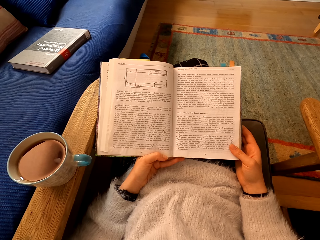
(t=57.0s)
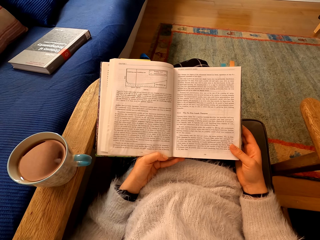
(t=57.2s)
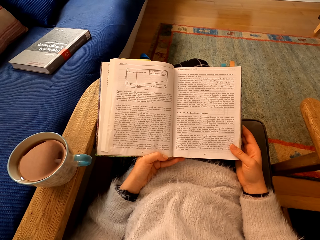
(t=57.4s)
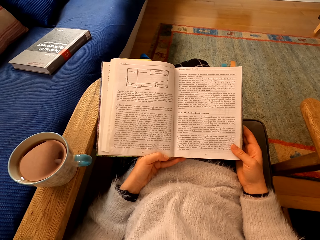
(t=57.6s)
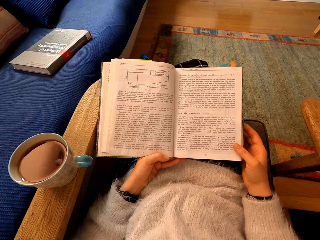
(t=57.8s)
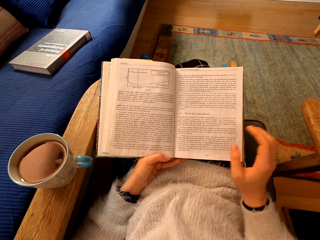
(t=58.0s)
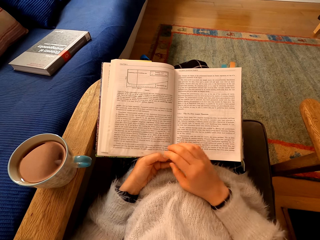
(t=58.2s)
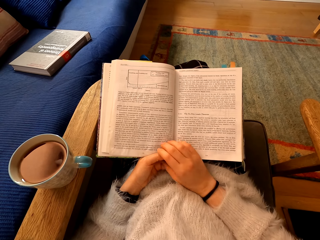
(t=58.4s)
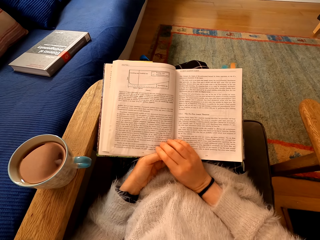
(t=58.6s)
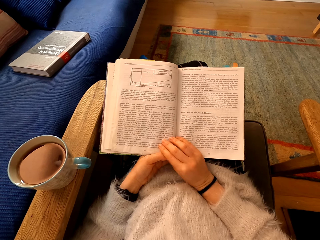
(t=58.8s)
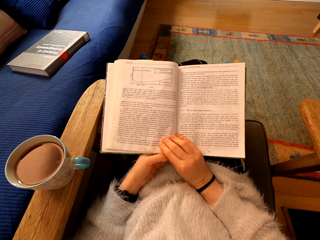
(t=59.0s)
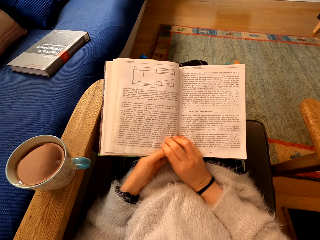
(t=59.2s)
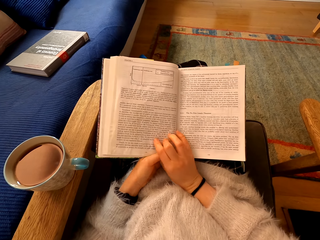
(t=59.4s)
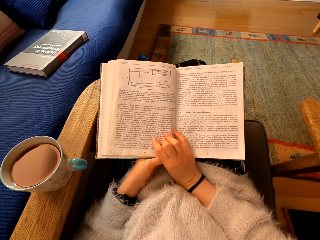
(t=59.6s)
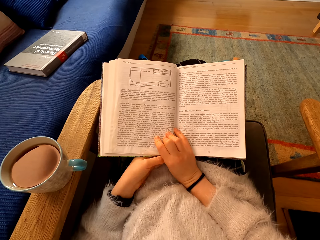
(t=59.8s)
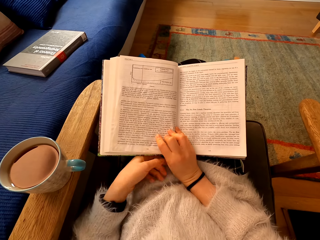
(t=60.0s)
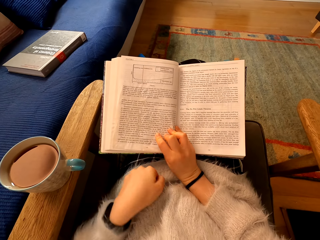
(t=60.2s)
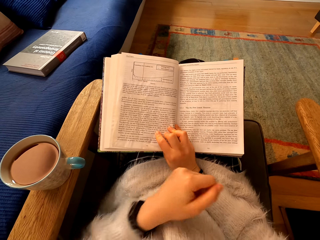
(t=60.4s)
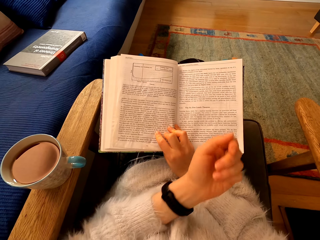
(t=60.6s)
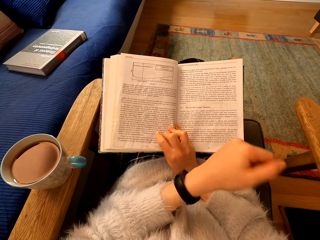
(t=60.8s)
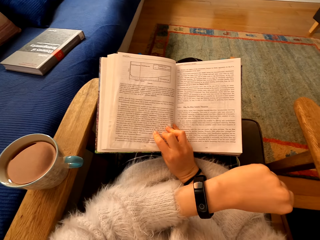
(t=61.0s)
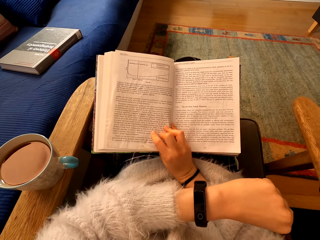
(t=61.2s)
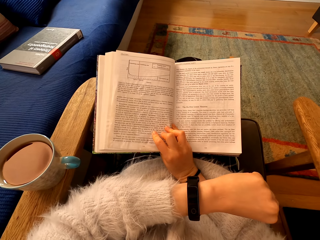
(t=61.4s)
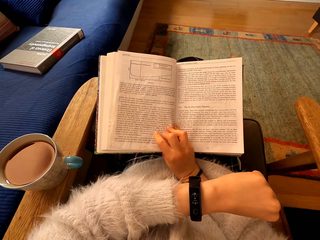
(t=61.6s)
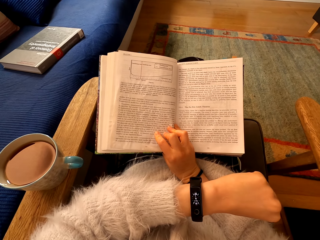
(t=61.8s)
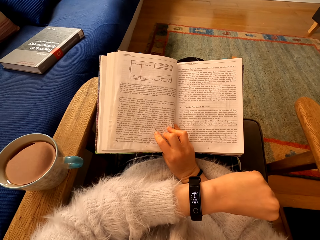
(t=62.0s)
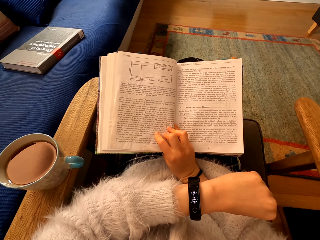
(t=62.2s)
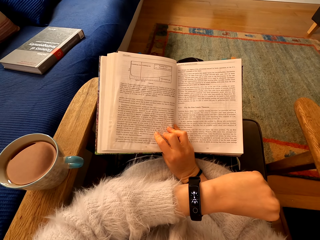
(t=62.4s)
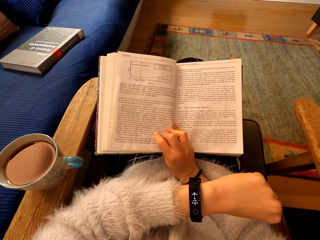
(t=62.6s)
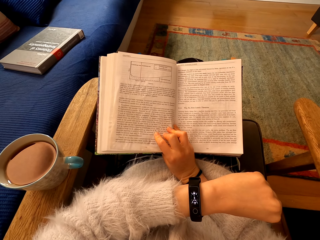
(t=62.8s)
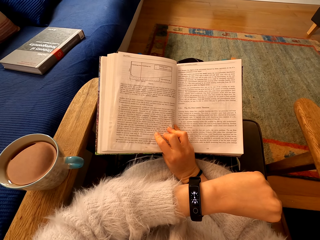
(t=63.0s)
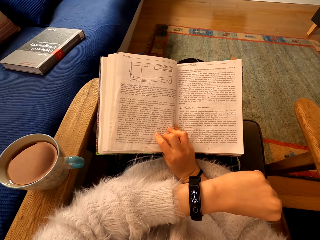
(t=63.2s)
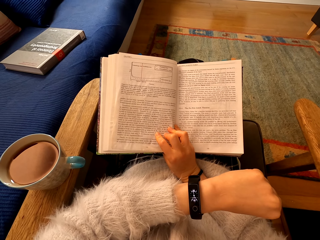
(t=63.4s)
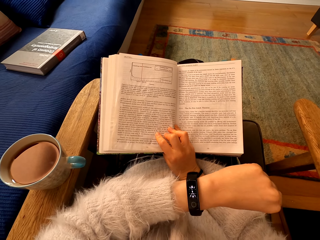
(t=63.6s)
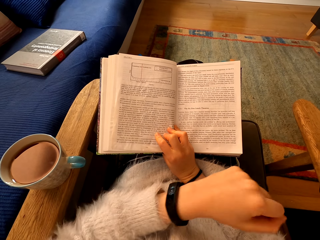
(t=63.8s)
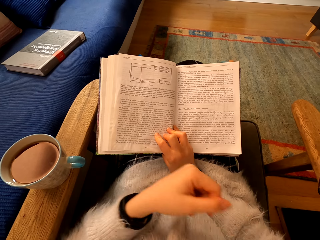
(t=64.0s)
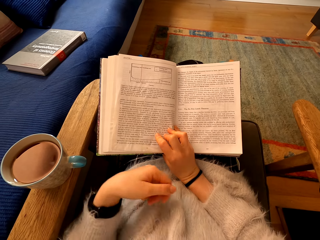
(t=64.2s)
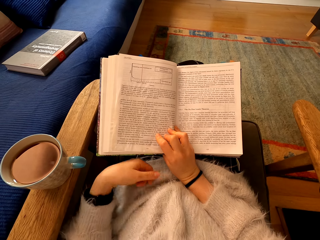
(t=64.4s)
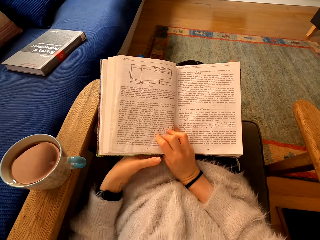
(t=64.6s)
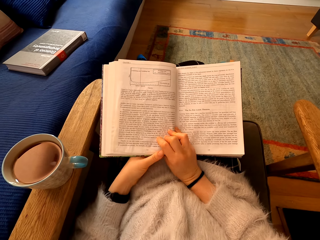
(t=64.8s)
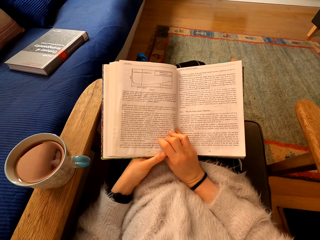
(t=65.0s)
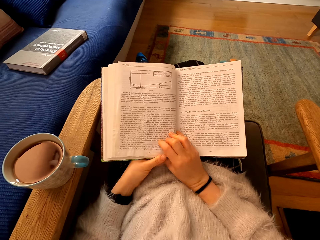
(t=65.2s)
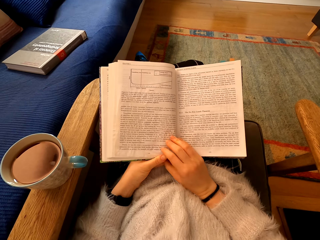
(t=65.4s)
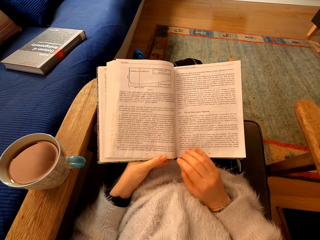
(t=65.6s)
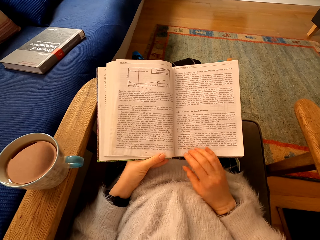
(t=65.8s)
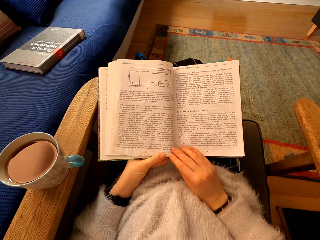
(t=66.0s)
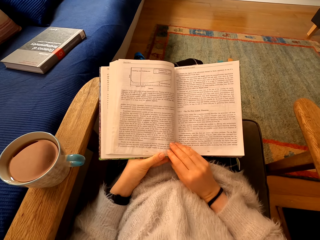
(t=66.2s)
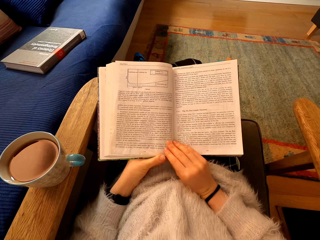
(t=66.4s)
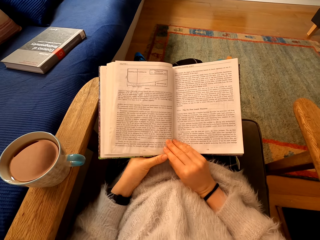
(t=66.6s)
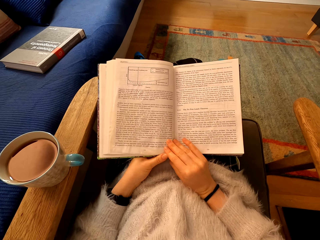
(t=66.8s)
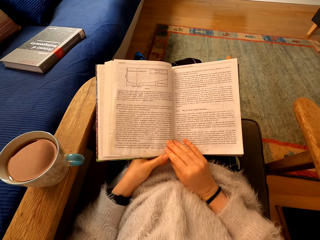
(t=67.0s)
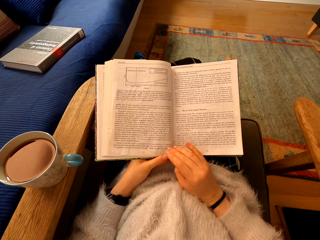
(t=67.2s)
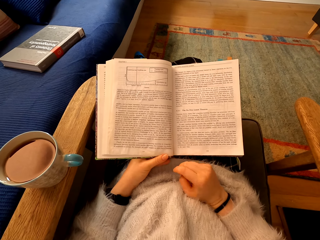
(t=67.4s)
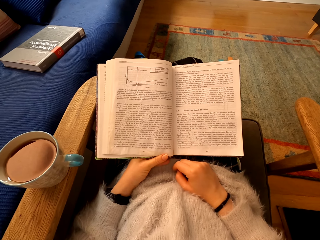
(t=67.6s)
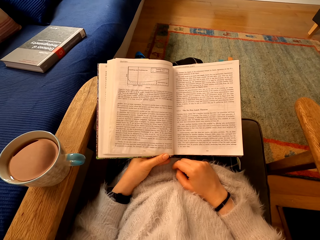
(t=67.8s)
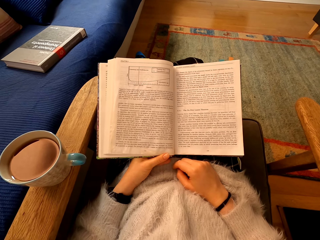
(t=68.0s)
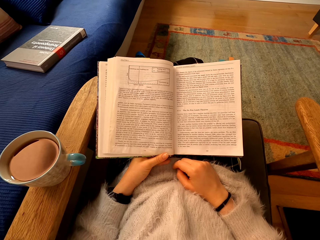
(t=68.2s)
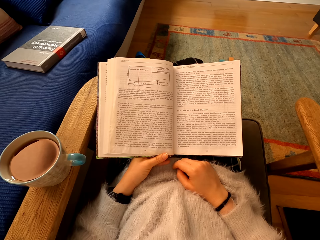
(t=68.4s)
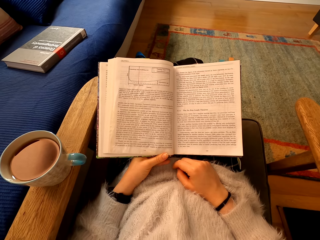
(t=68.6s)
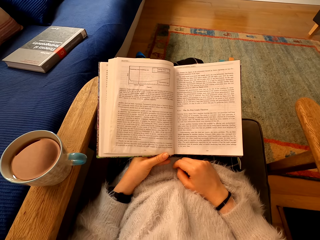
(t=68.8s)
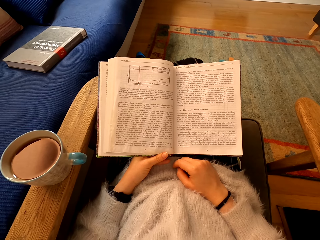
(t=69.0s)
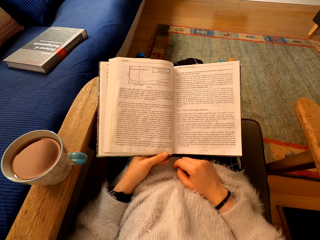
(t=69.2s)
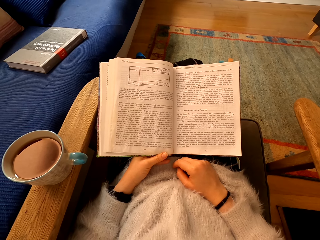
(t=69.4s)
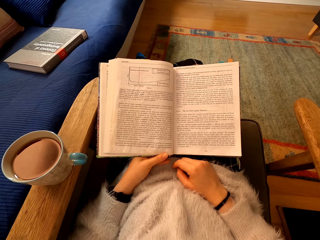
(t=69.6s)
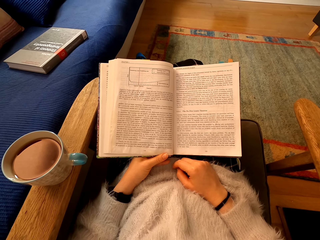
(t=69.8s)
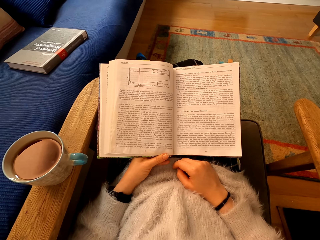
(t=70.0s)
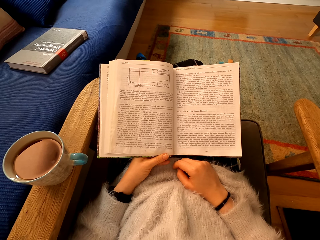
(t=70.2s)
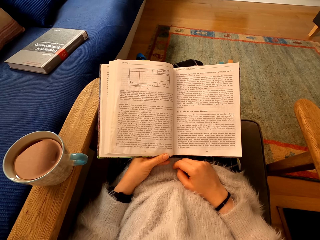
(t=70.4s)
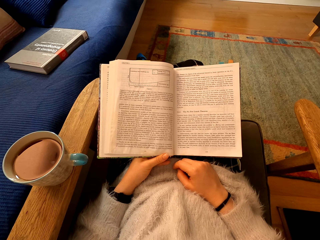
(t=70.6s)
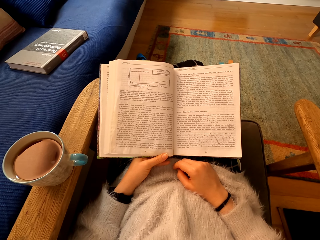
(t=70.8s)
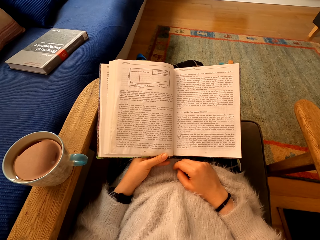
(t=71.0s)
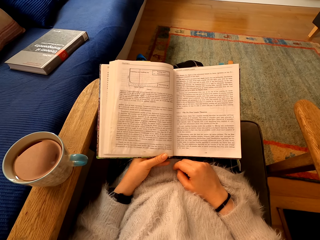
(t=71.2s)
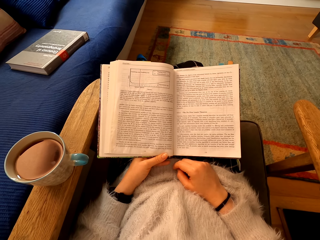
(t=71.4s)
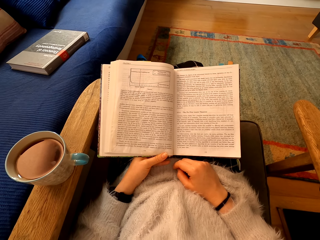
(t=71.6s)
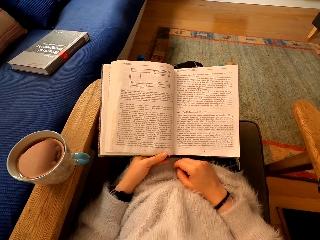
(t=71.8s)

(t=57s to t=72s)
The camera wearer touches the book. They move the book. They look at the watch. They touch the book. They hold the book. They stare at the book.

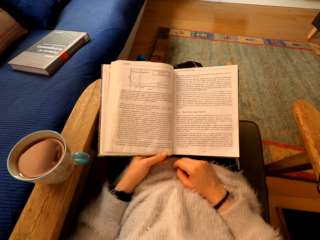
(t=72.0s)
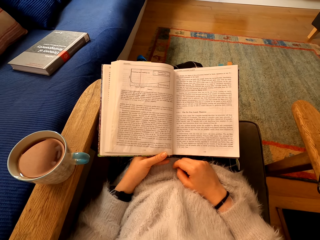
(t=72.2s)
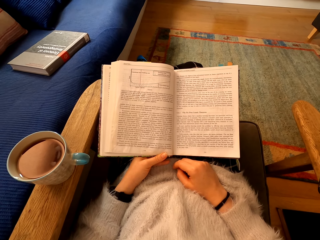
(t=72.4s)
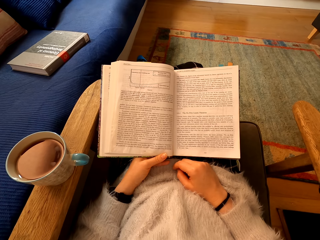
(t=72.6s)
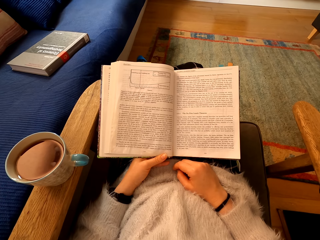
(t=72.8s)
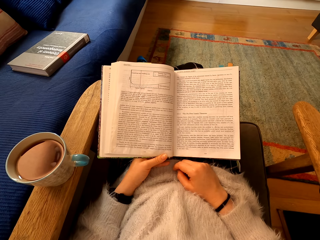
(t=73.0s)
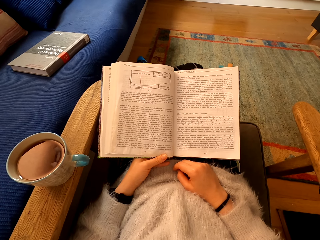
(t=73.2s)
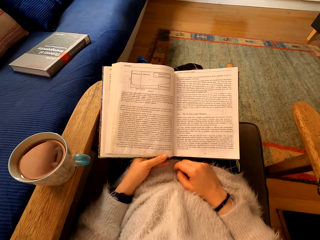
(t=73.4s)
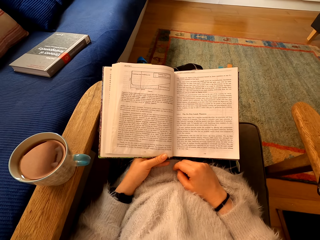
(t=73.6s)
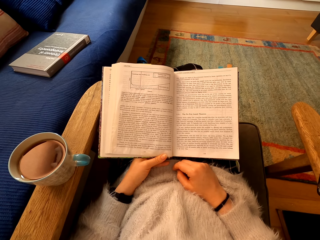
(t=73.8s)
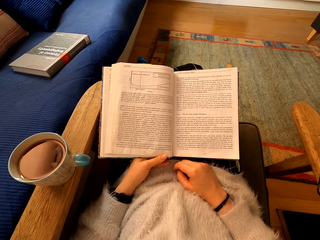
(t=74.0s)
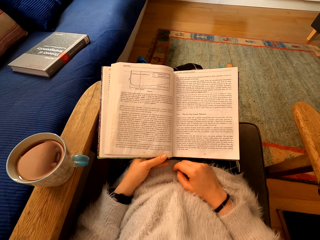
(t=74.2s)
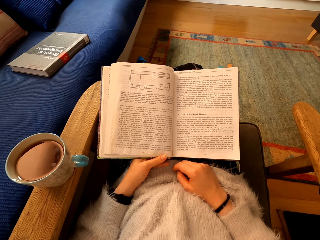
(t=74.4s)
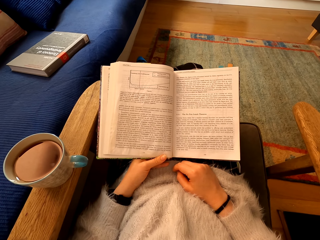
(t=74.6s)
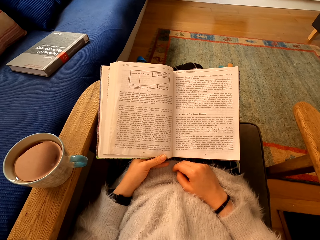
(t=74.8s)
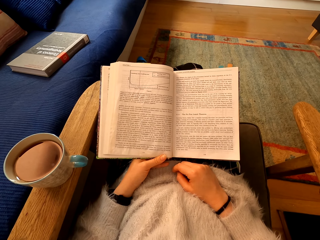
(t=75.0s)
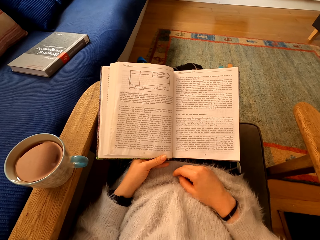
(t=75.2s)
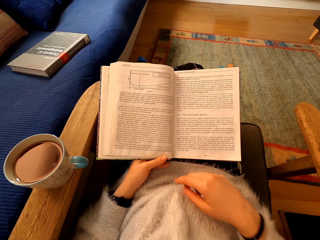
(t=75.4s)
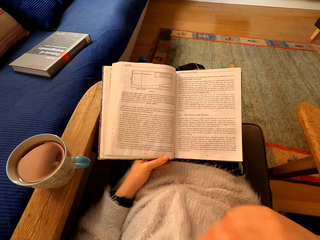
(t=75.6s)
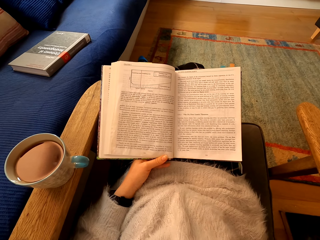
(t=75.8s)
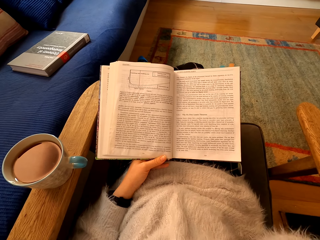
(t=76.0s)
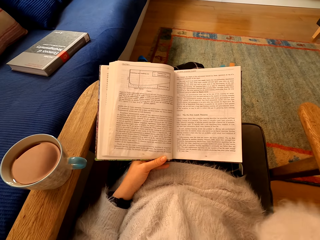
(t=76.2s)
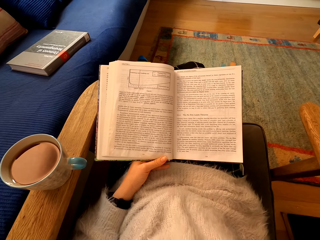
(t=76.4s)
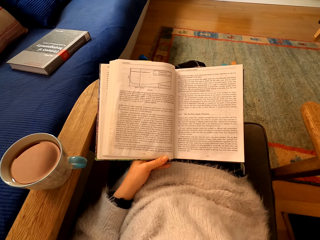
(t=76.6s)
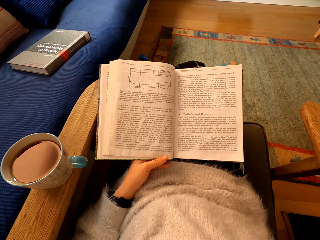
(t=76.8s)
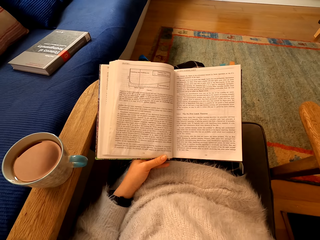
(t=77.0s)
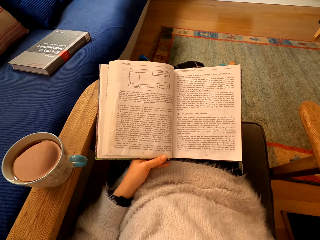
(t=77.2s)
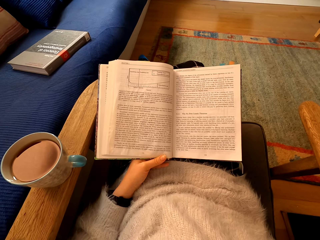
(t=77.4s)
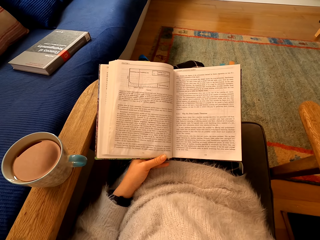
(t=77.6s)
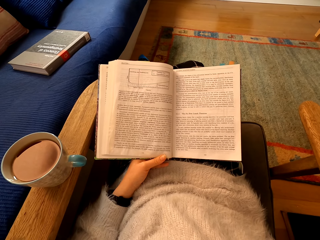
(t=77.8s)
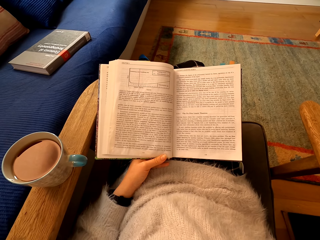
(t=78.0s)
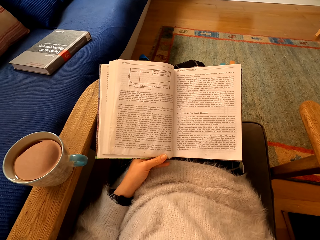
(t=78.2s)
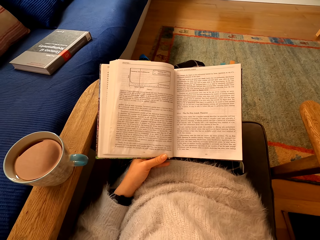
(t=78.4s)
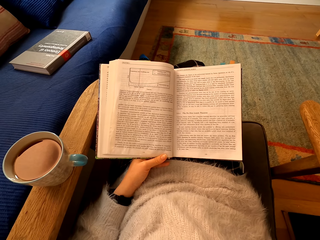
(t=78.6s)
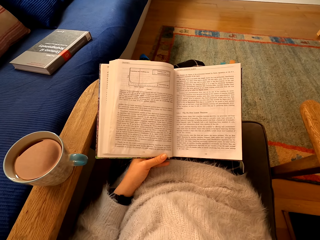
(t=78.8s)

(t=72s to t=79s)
The camera wearer moves her hand to the face. She stares at the book.
